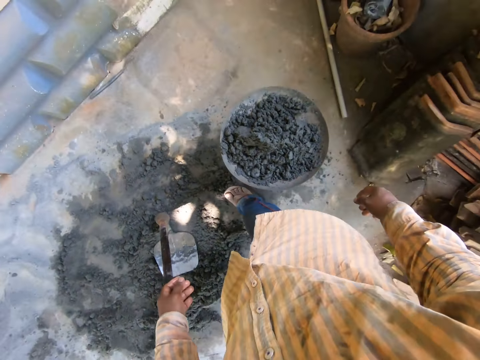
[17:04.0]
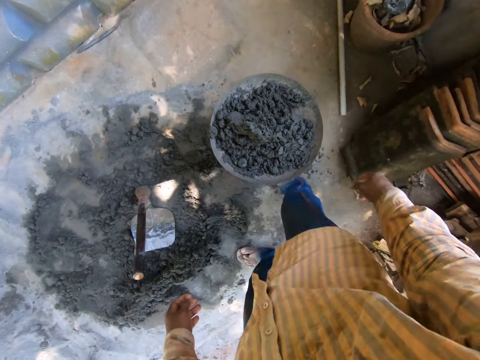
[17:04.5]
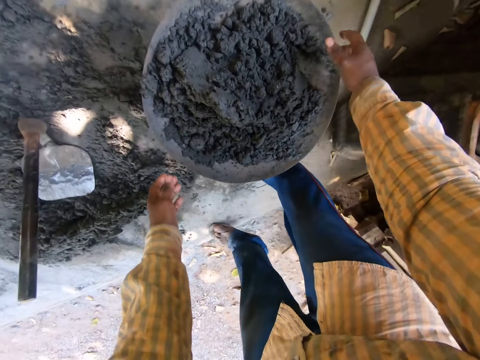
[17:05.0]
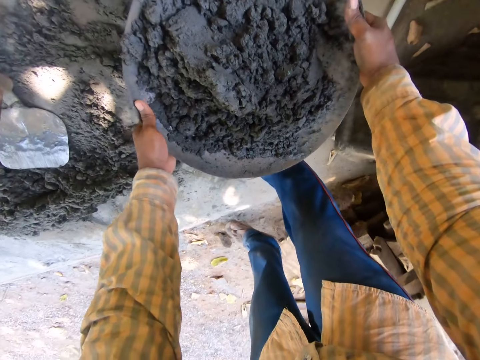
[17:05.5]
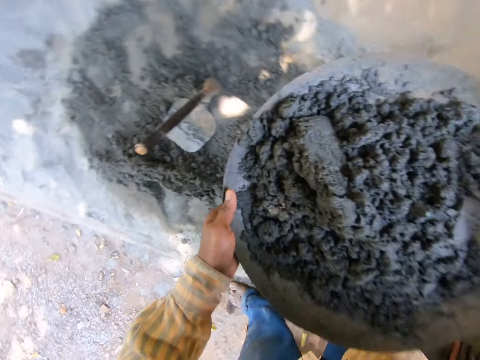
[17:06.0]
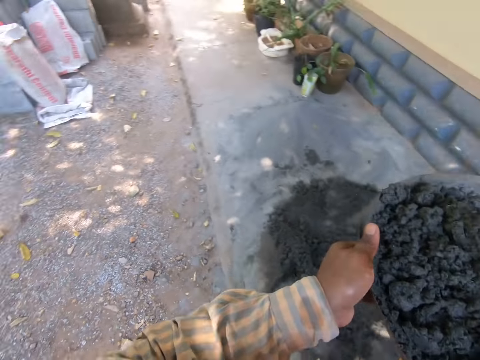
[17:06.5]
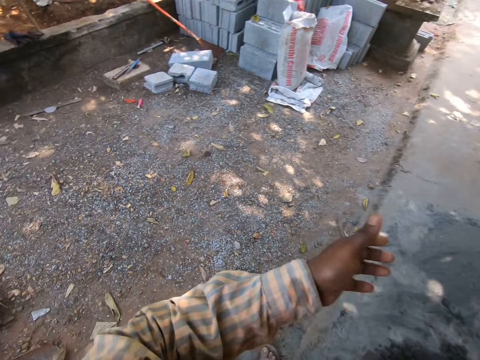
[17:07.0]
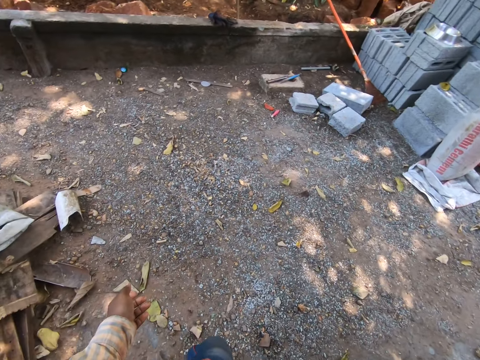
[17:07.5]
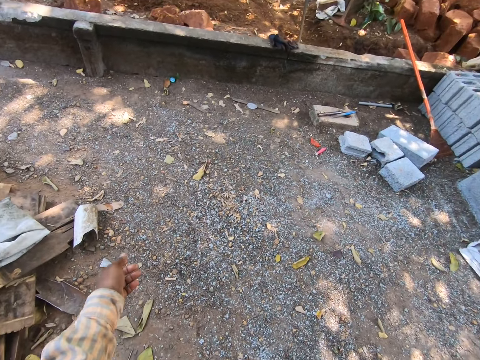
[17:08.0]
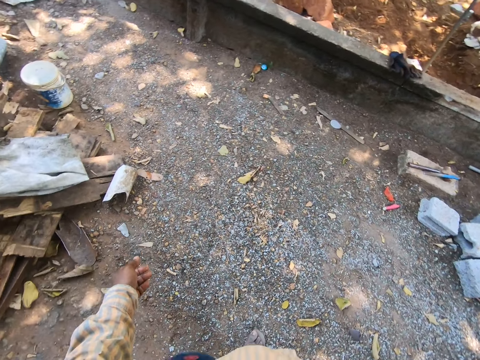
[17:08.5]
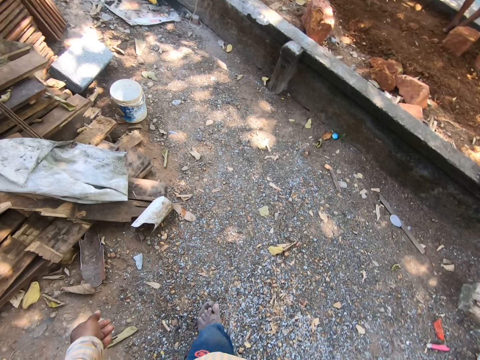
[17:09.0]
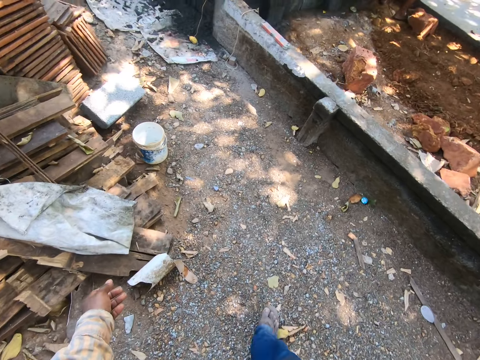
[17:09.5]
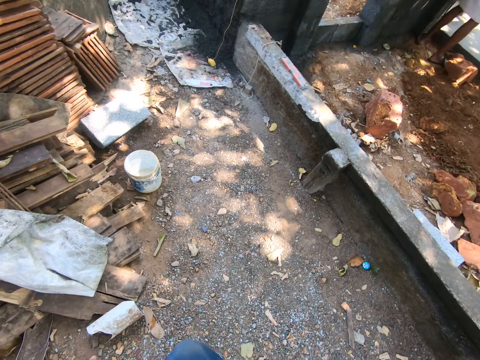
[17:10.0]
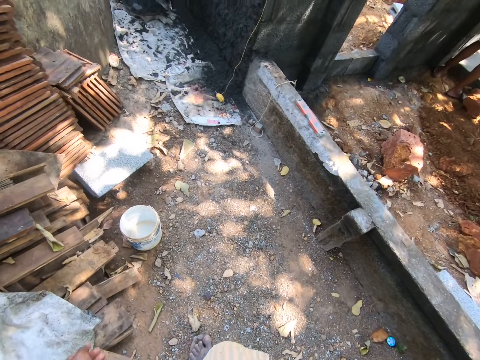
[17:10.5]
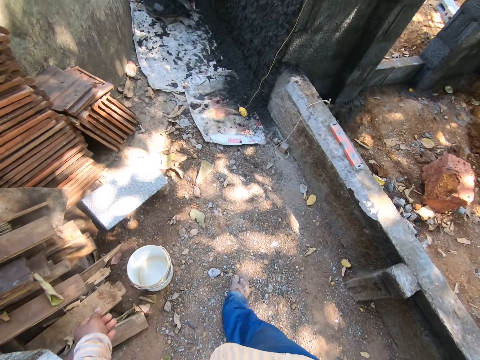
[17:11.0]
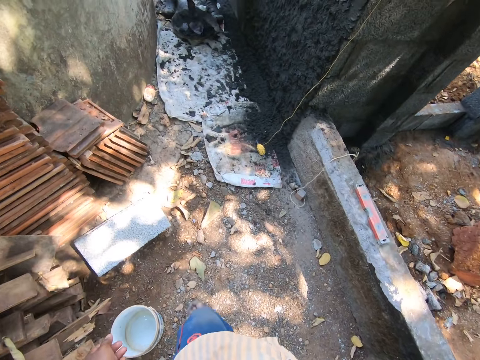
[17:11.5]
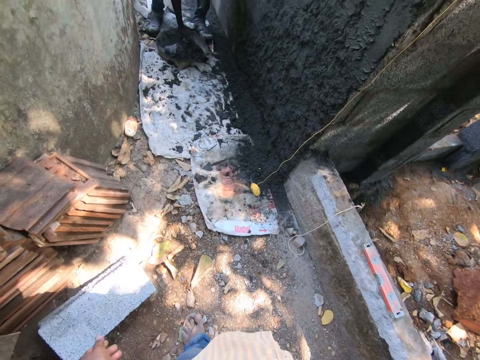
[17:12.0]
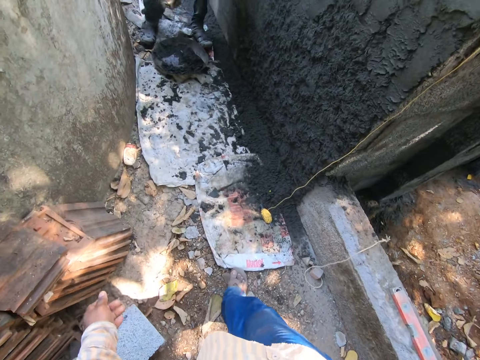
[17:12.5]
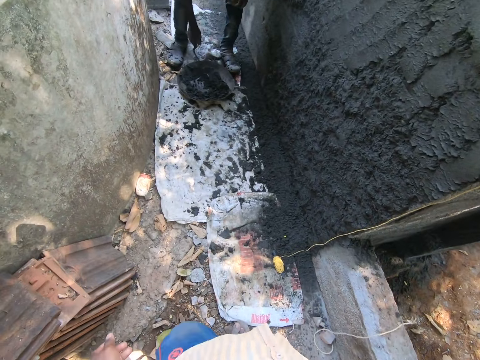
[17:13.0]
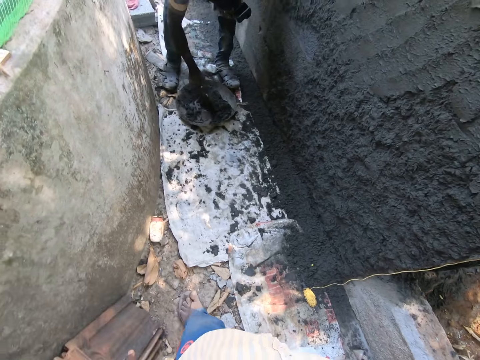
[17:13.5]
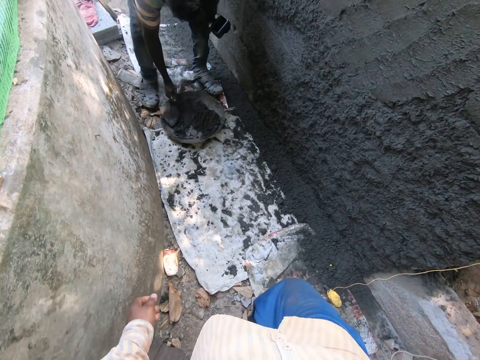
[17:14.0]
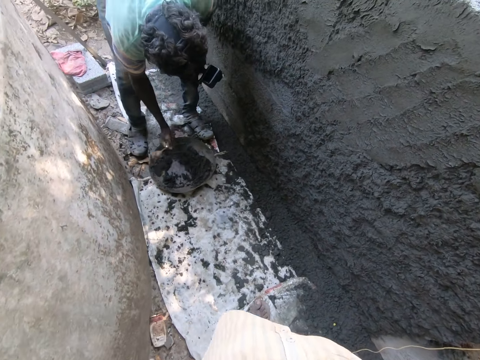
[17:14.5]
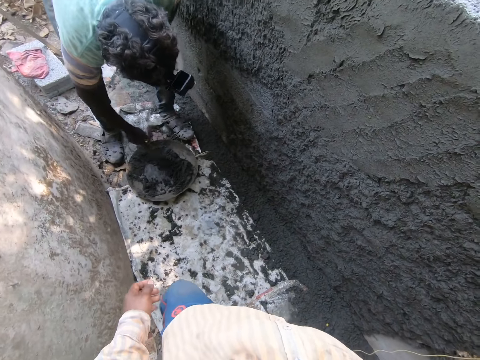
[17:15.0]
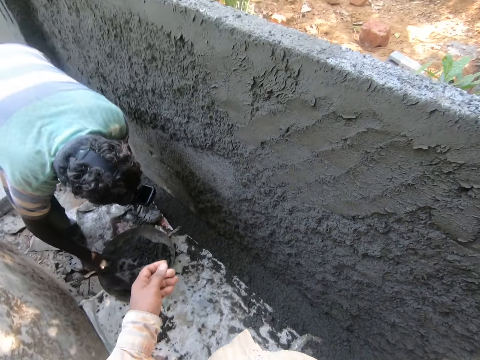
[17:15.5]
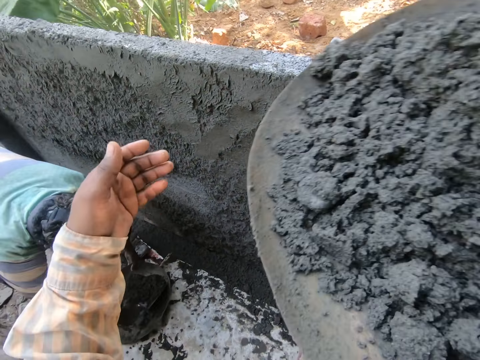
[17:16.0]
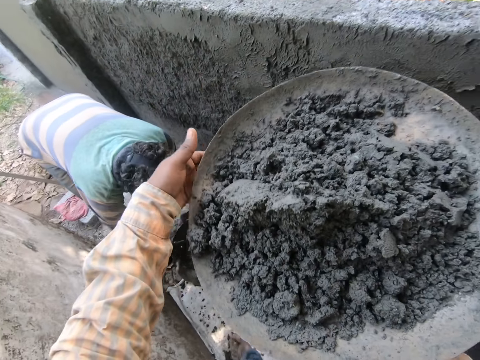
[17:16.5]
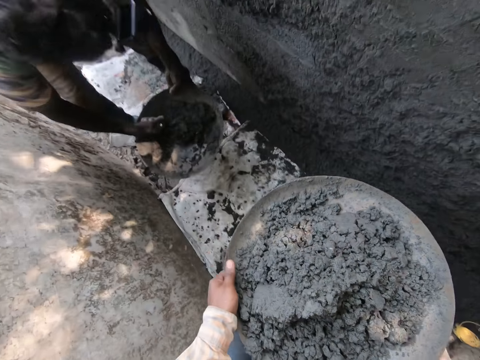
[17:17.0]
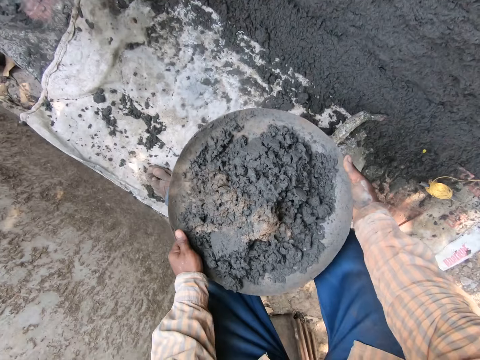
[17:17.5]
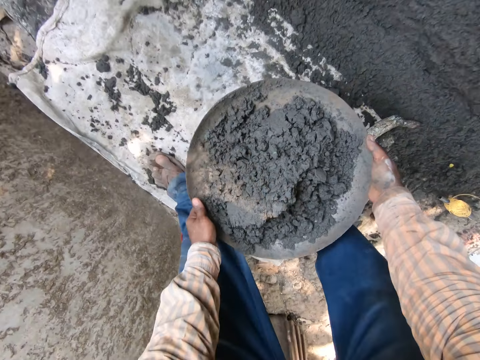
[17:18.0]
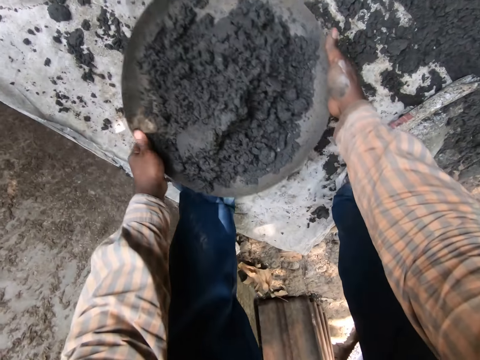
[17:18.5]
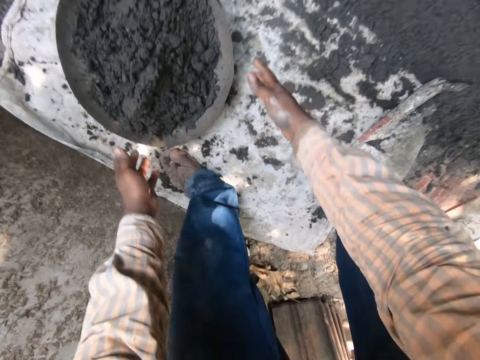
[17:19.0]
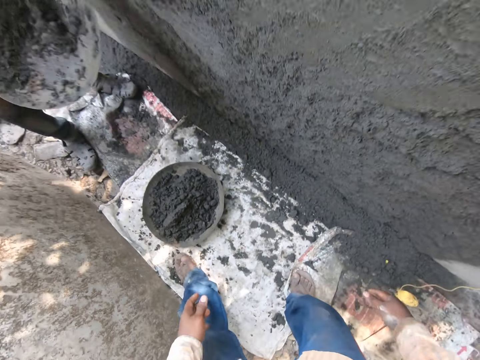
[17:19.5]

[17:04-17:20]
The camera wearer moves around. He picks the pan from the bucket of water on the ground with both hands. He moves around. He holds the pan with his right hand. The man scoops concrete from the pan on the ground with the trowel in his right hand. The man applies concrete to the wall with the trowel in his right hand. The man scoops concrete from the pan on the ground with the trowel in his right hand. The man applies concrete to the wall with the trowel in his right hand. The camera wearer moves around. The man scoops concrete from the pan on the ground with the trowel in his right hand. The camera wearer holds the pan with both hands. He drops the pan on the ground with both hands. The man applies concrete to the wall with the trowel in his right hand.

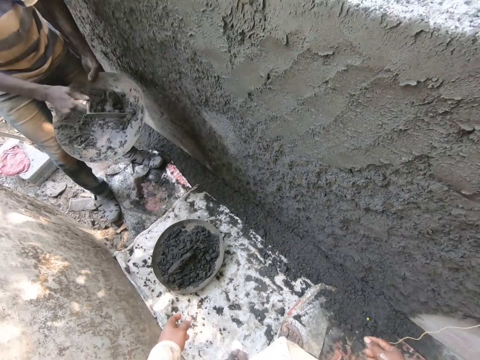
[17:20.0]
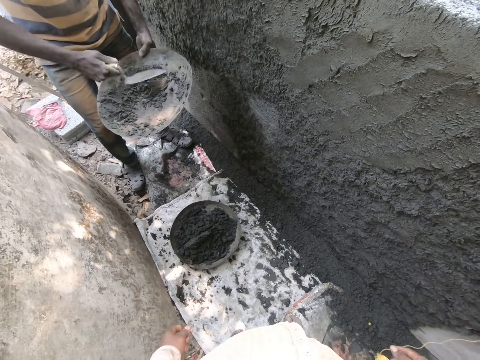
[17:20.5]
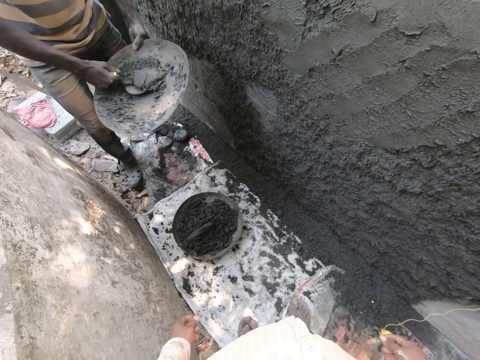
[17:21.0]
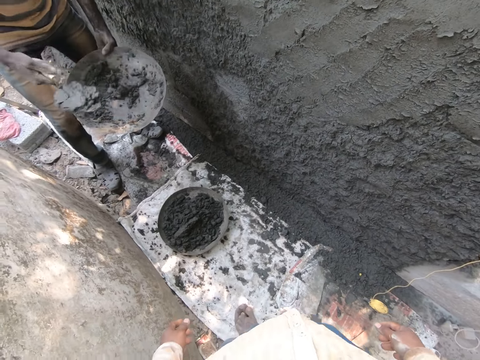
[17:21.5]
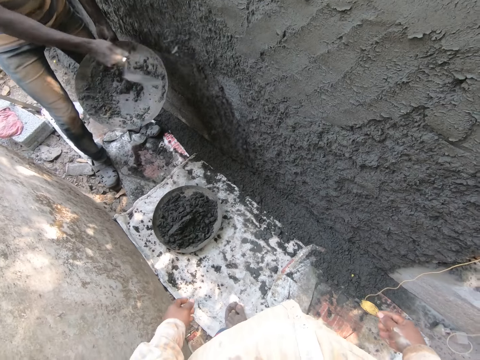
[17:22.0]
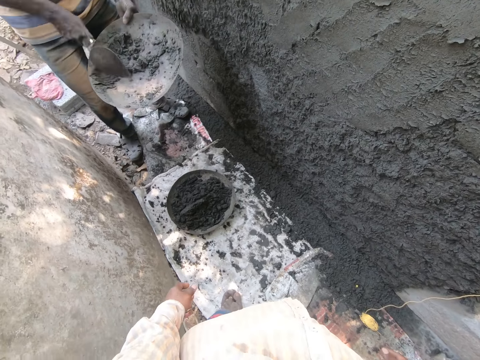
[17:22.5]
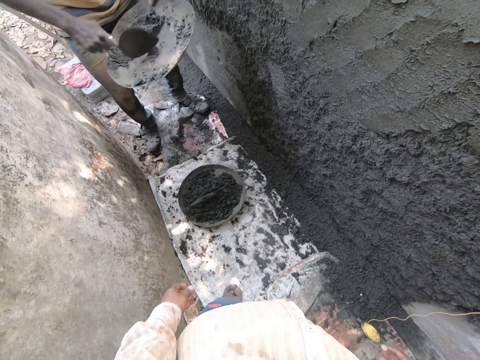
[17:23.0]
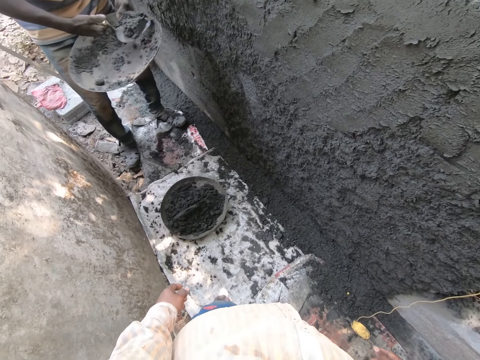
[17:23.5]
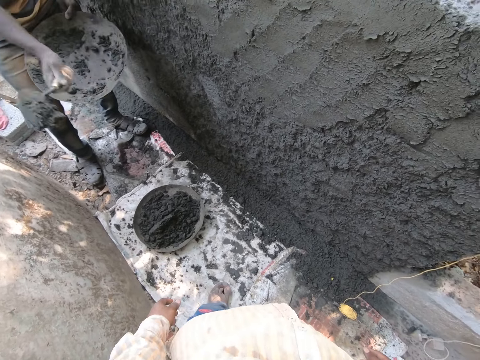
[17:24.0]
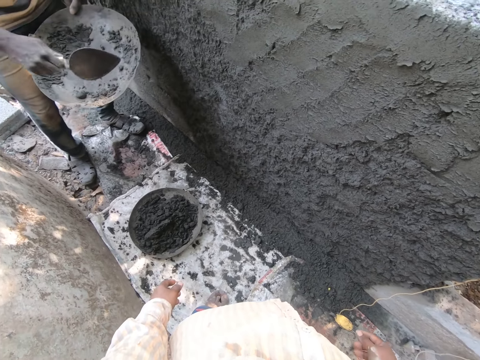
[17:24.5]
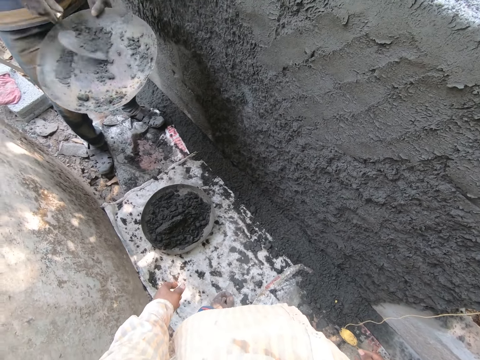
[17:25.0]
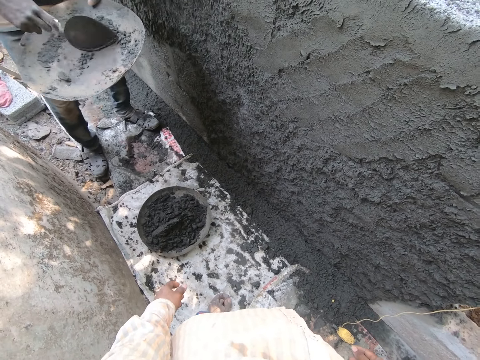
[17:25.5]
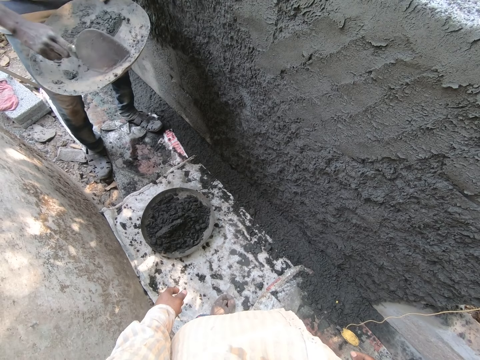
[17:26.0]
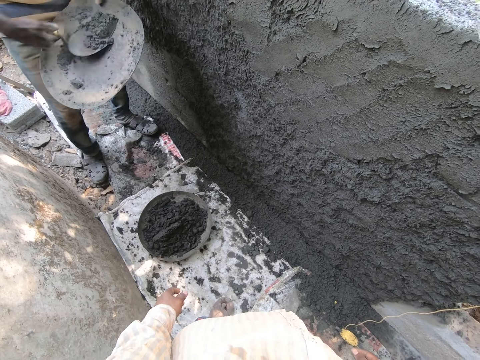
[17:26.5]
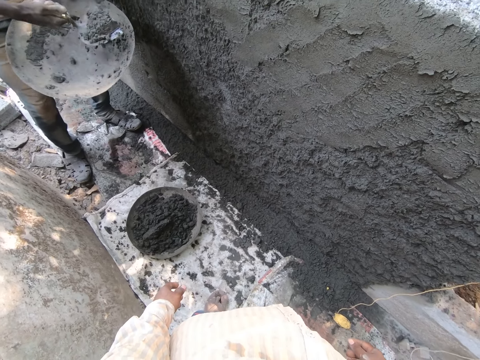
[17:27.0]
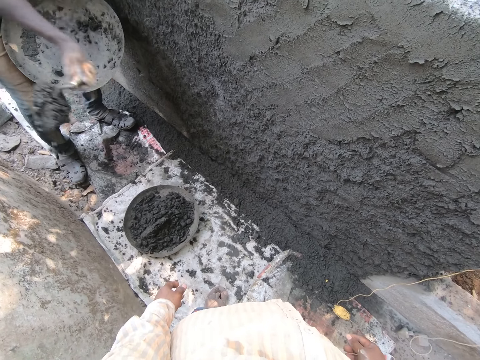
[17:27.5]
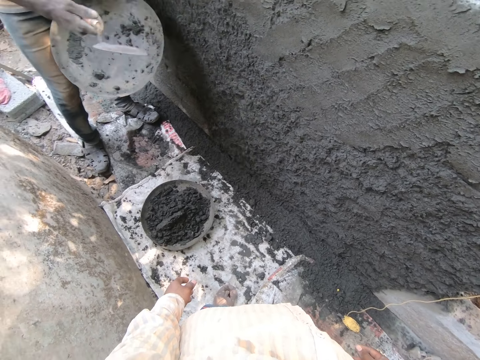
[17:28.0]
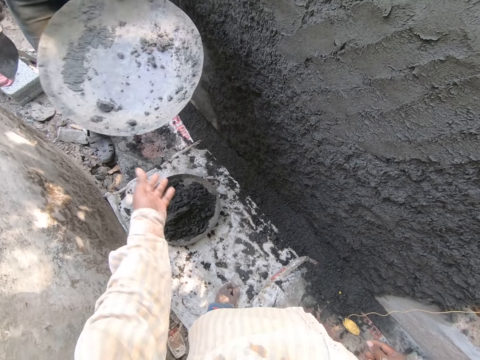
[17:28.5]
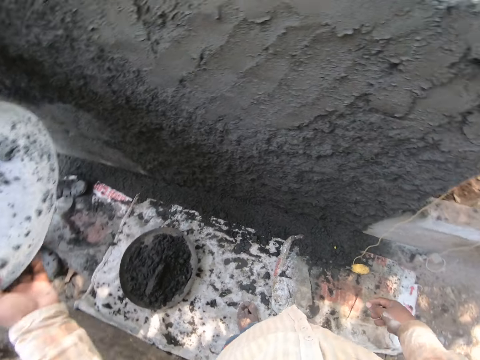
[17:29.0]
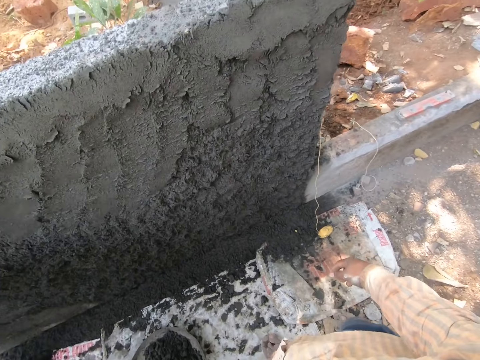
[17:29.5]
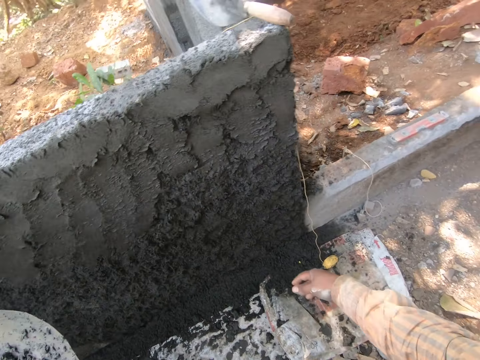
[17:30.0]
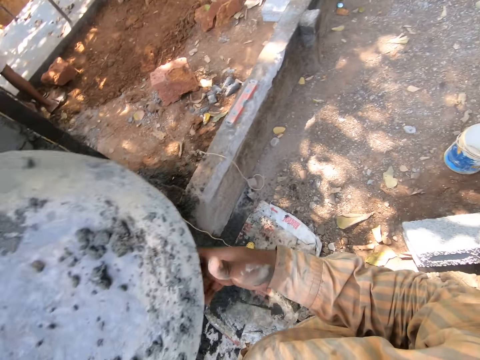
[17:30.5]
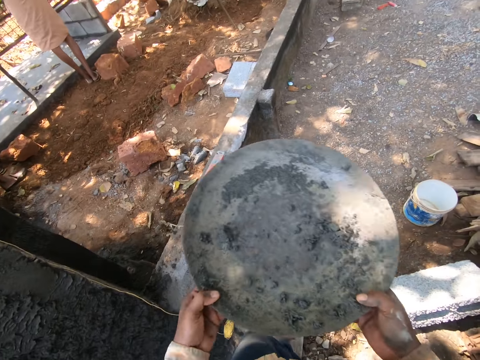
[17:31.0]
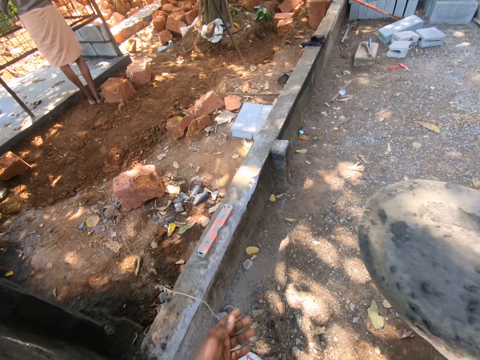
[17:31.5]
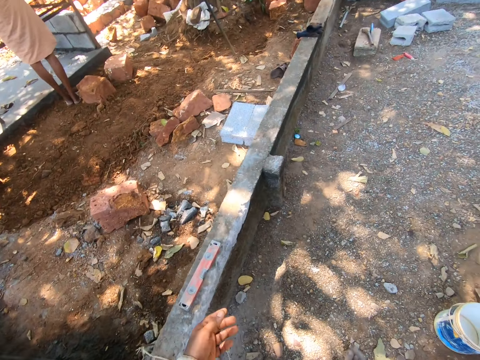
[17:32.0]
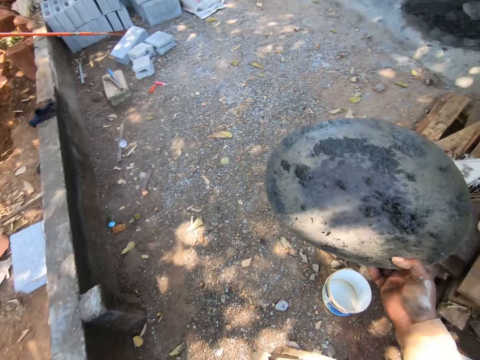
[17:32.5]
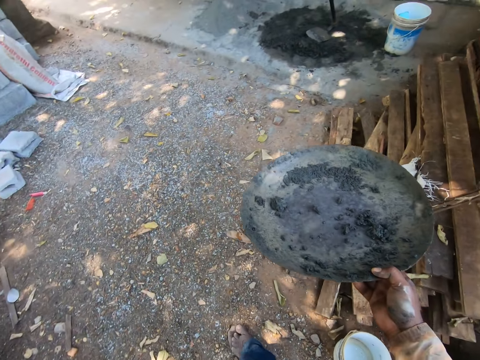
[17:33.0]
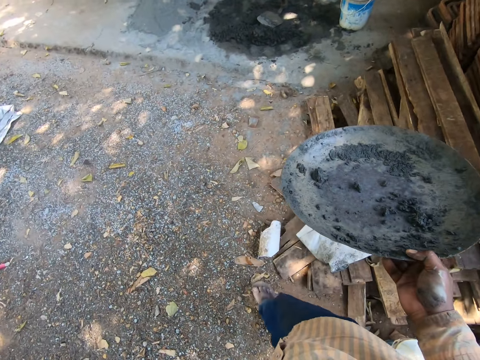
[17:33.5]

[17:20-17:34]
A man scoops concrete from the pan in his left hand with the trowel in his right hand. The man applies concrete to the wall with the trowel in his right hand. The man scoops concrete from the pan in his left hand with the trowel in his right hand. The man applies concrete to the wall with the trowel in his right hand. The man scoops concrete from the pan in his left hand with the trowel in his right hand. The man applies concrete to the wall with the trowel in his right hand. The camera wearer collects the pan from the man with his left hand. He looks around. He passes the pan from his left hand to his right hand. He moves around.
